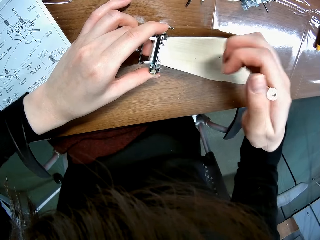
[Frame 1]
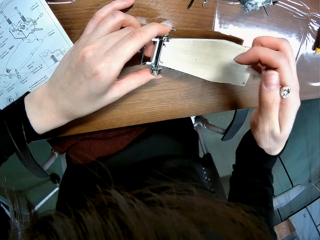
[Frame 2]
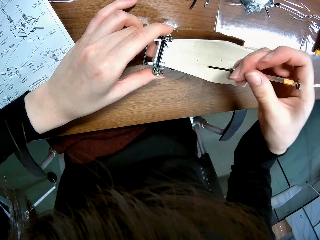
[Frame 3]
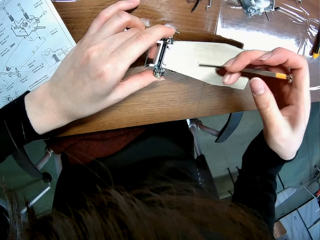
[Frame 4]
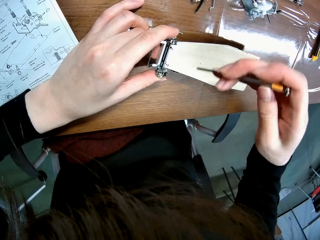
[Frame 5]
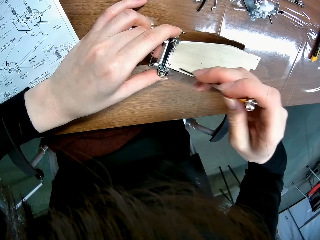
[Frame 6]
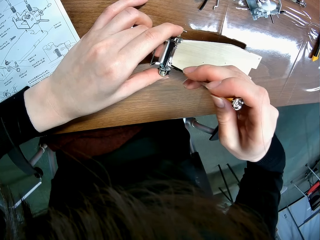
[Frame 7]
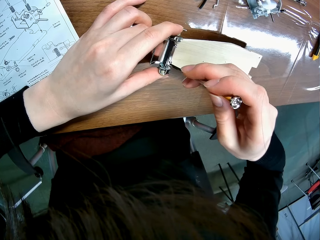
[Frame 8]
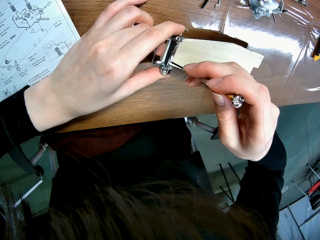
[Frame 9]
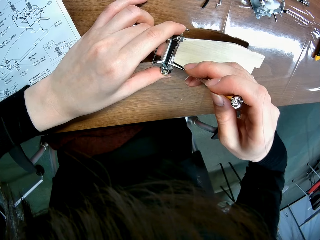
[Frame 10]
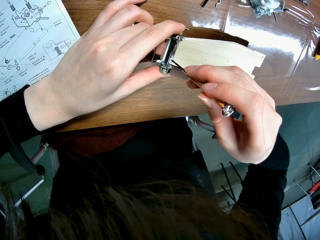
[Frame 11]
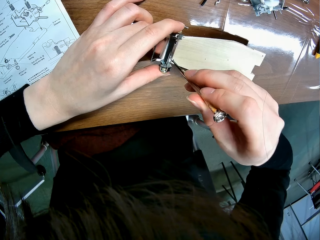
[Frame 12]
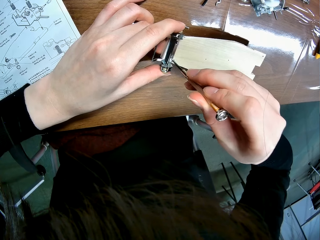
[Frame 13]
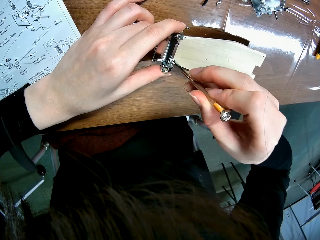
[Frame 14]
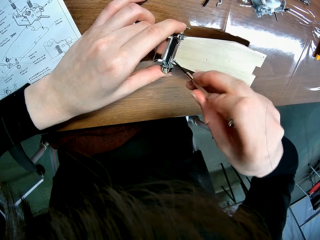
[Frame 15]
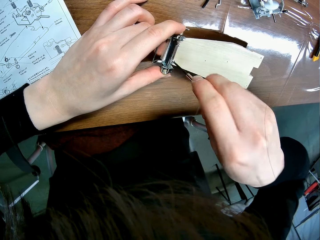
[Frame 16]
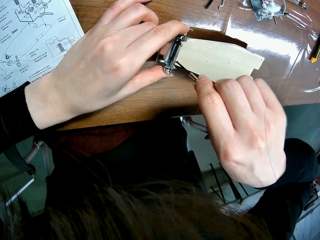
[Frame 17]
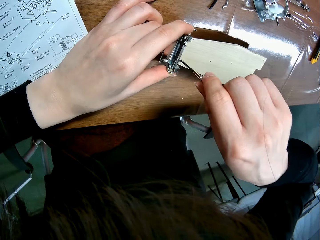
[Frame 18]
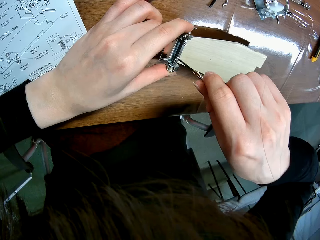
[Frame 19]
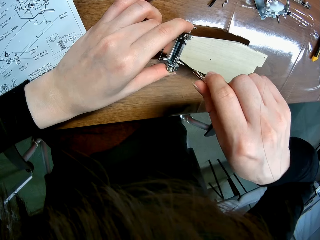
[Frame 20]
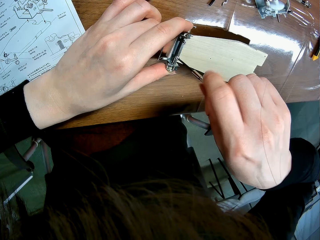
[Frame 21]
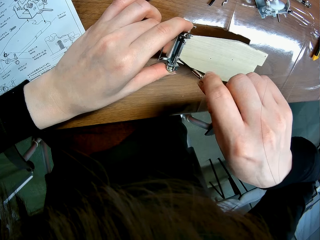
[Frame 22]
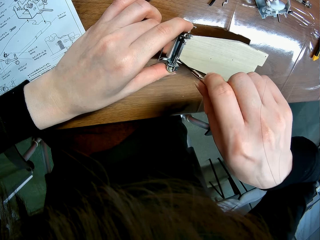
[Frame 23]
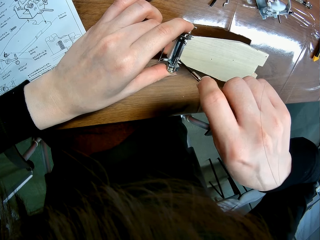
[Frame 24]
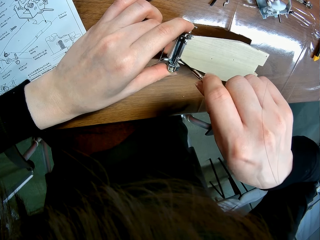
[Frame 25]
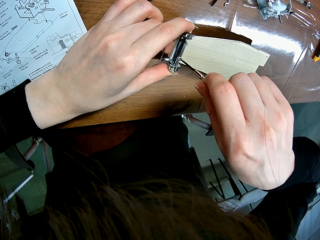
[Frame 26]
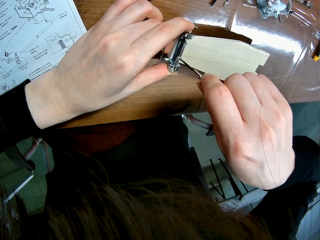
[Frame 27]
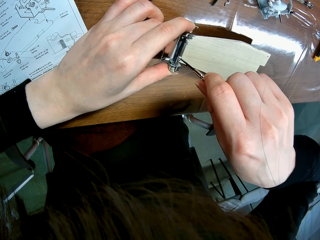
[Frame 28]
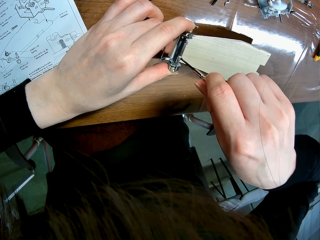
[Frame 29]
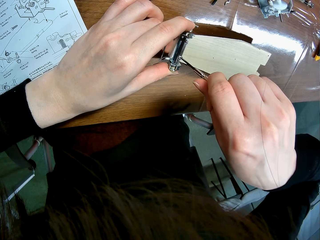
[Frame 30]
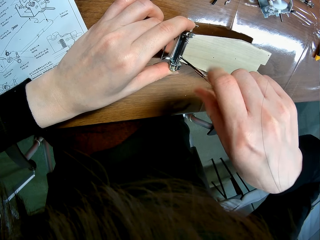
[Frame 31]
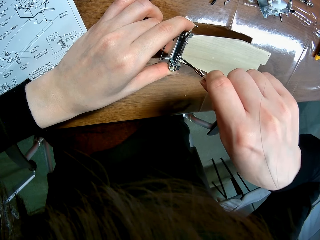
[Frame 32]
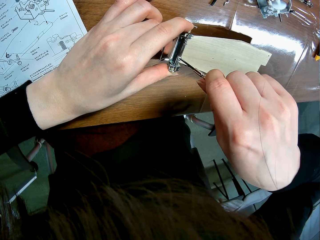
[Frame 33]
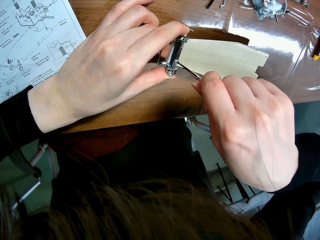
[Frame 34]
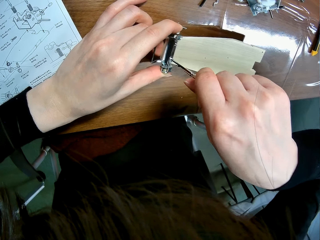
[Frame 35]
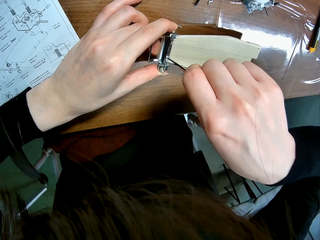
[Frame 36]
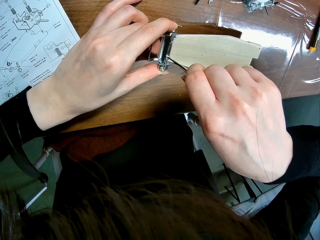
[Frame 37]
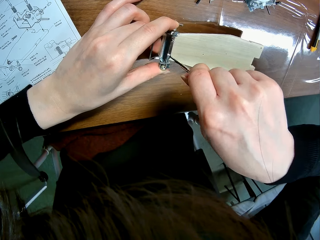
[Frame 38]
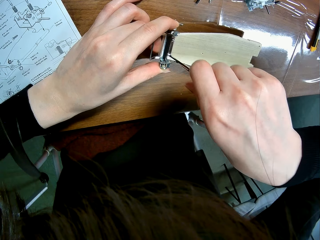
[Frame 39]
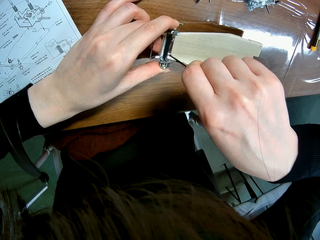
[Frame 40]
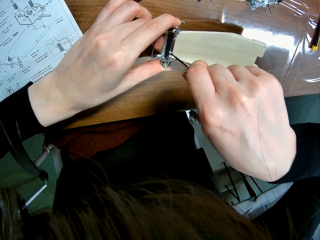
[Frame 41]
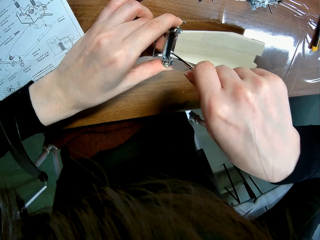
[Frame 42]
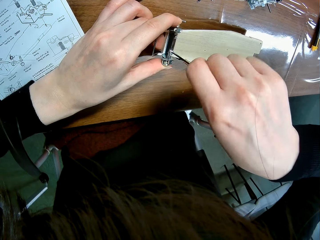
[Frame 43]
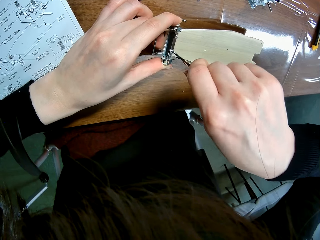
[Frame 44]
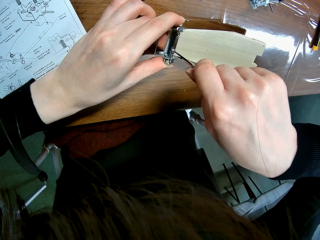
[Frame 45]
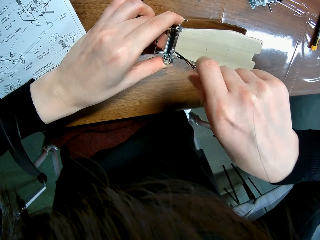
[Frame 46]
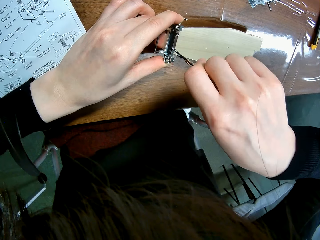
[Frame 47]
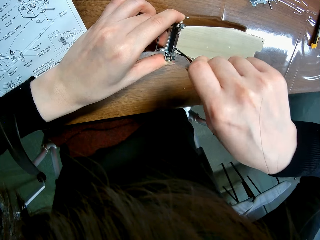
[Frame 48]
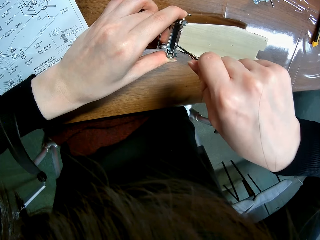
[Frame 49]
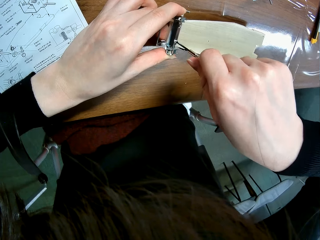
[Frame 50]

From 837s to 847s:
The camera wearer screws the piece to the sheet of the wooden mechanical model with the screwdriver.

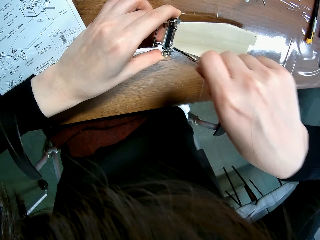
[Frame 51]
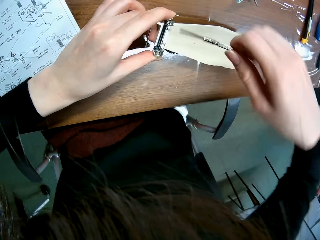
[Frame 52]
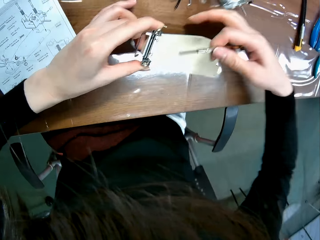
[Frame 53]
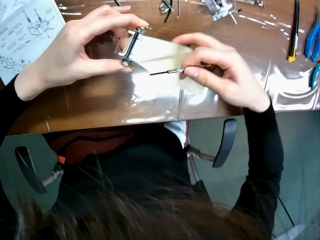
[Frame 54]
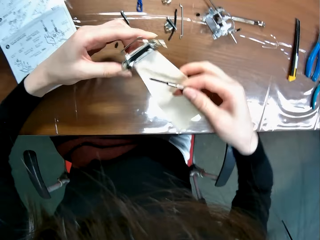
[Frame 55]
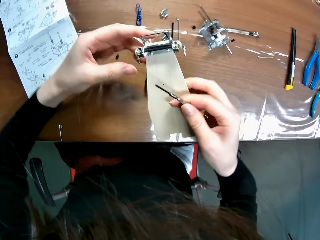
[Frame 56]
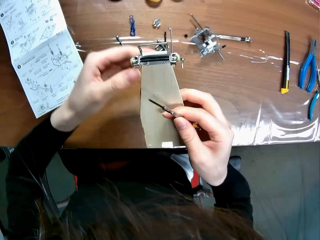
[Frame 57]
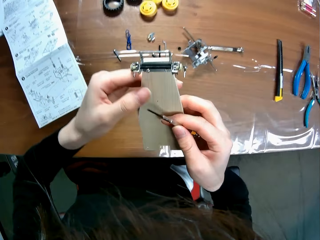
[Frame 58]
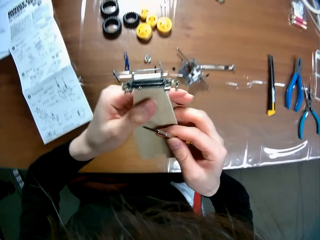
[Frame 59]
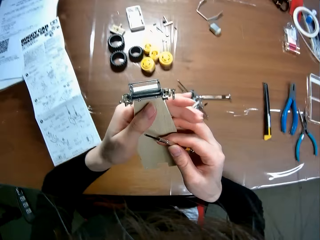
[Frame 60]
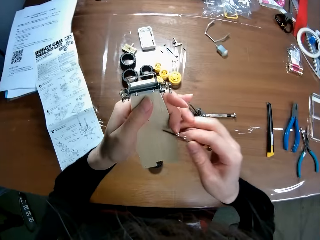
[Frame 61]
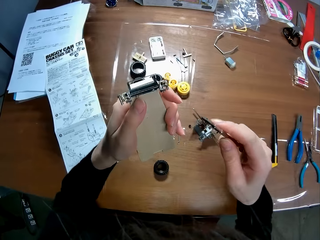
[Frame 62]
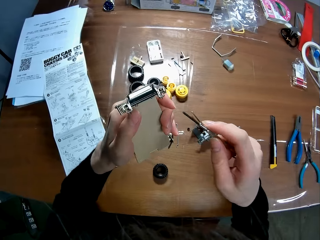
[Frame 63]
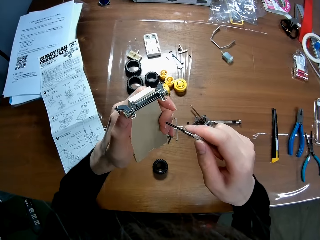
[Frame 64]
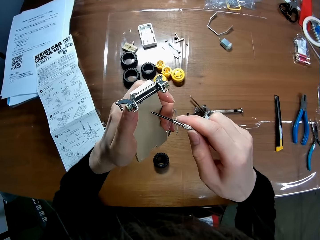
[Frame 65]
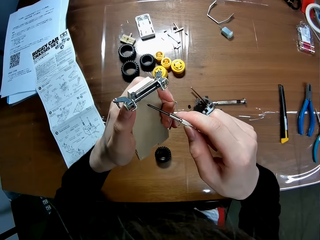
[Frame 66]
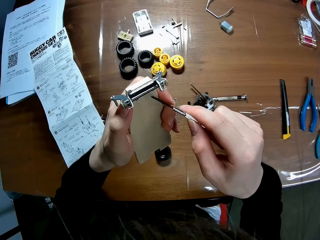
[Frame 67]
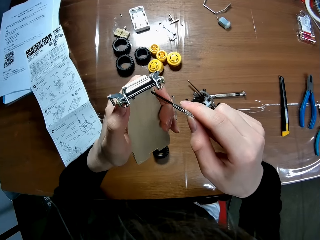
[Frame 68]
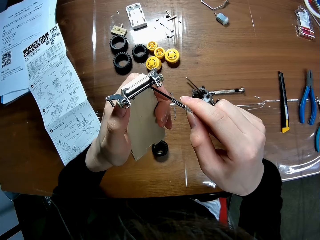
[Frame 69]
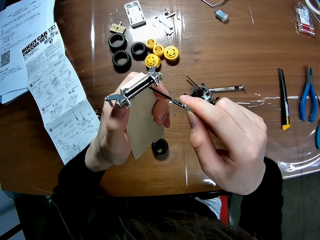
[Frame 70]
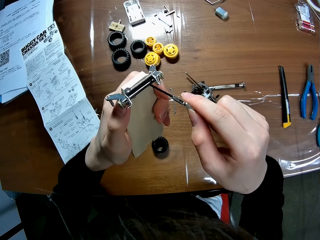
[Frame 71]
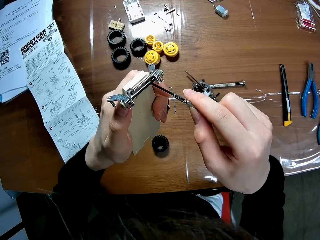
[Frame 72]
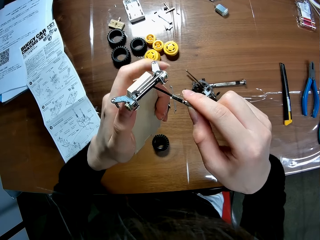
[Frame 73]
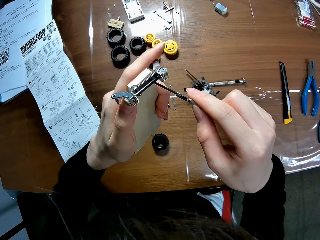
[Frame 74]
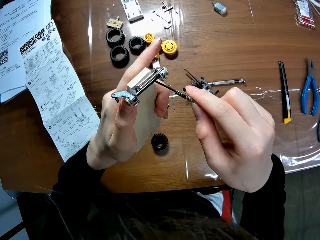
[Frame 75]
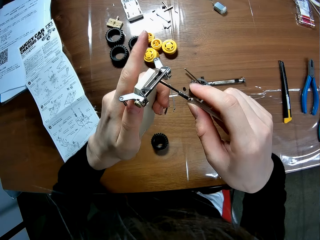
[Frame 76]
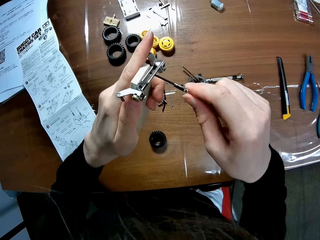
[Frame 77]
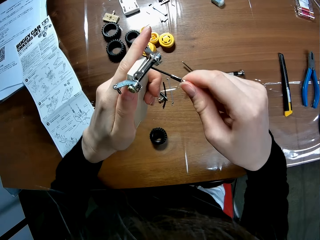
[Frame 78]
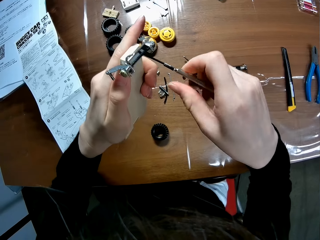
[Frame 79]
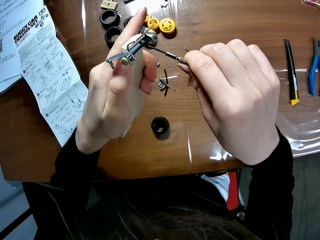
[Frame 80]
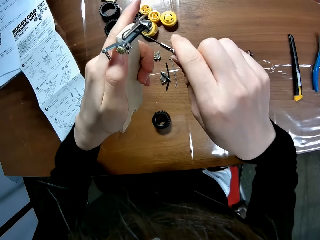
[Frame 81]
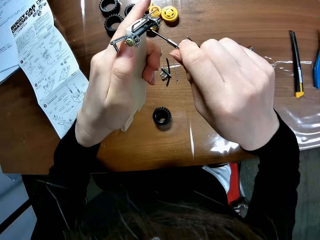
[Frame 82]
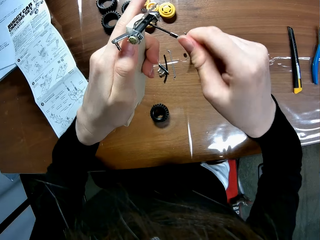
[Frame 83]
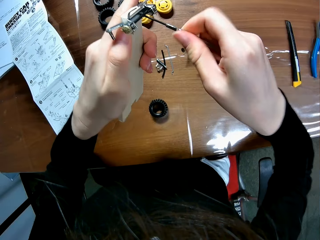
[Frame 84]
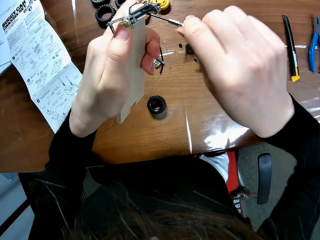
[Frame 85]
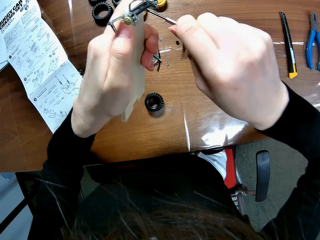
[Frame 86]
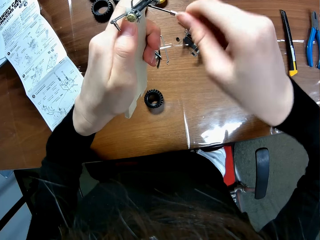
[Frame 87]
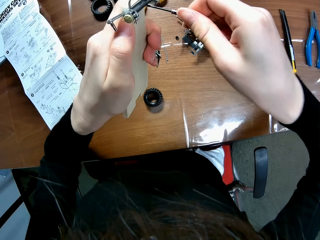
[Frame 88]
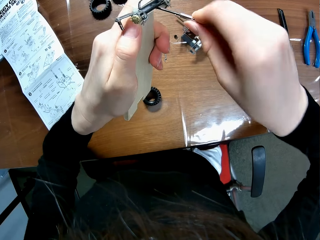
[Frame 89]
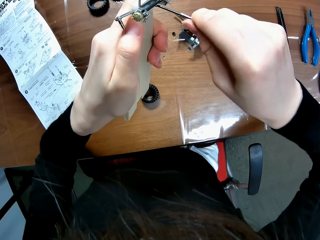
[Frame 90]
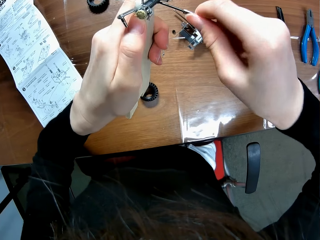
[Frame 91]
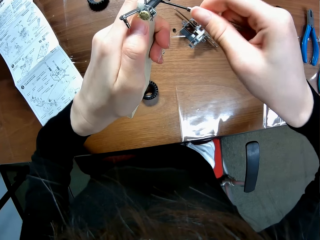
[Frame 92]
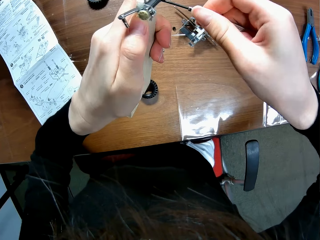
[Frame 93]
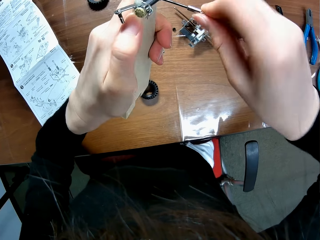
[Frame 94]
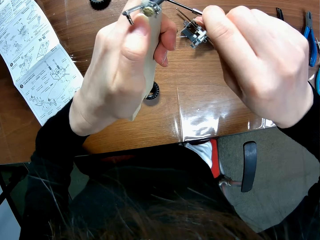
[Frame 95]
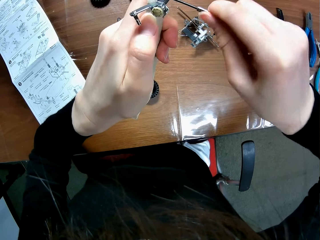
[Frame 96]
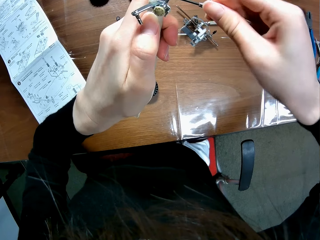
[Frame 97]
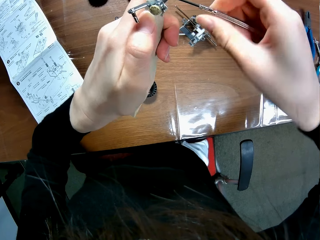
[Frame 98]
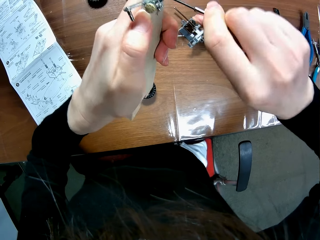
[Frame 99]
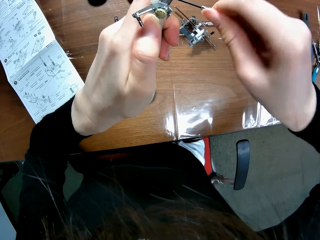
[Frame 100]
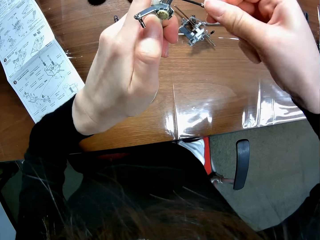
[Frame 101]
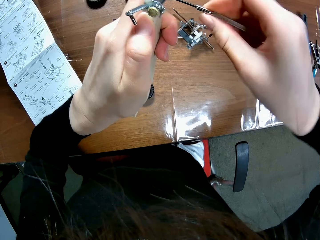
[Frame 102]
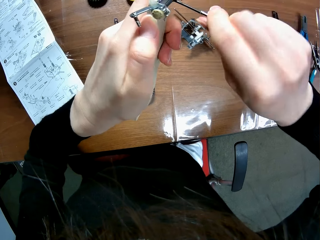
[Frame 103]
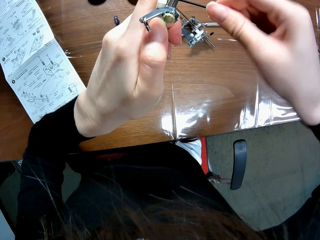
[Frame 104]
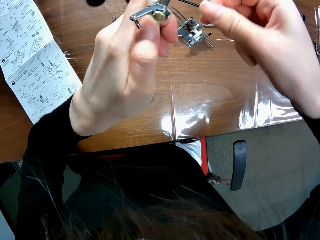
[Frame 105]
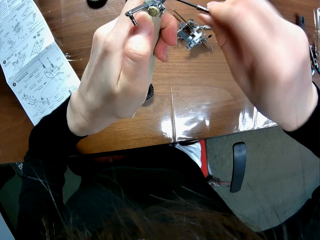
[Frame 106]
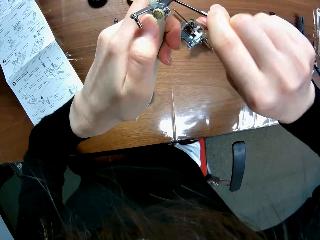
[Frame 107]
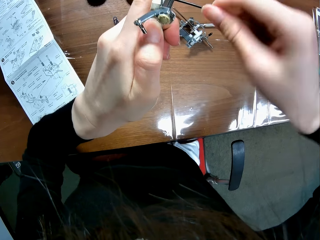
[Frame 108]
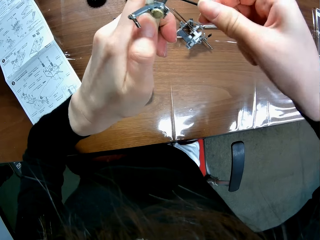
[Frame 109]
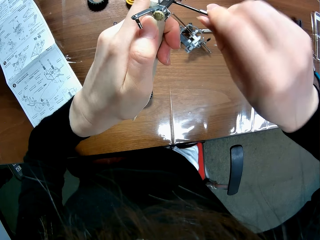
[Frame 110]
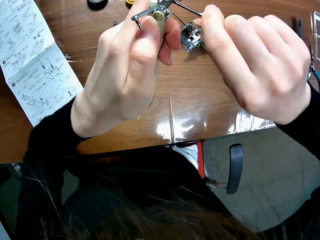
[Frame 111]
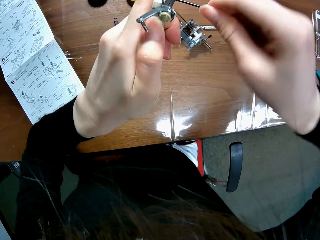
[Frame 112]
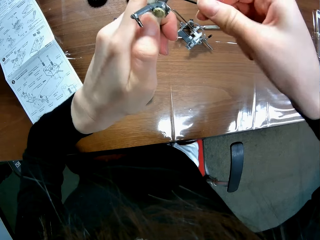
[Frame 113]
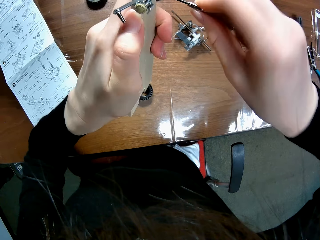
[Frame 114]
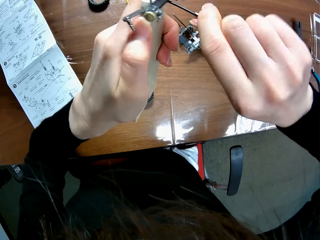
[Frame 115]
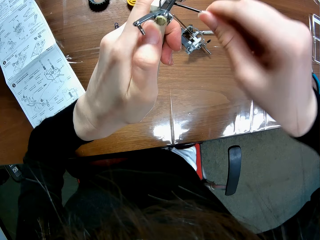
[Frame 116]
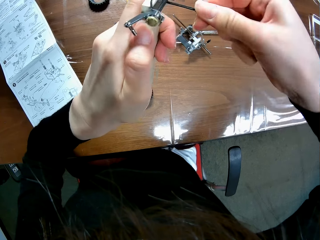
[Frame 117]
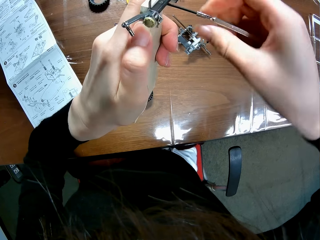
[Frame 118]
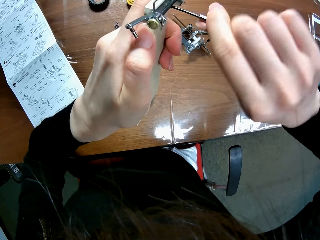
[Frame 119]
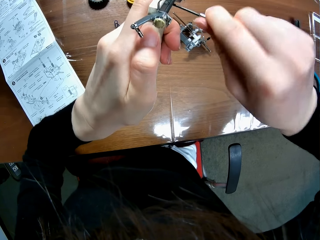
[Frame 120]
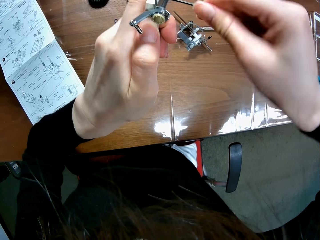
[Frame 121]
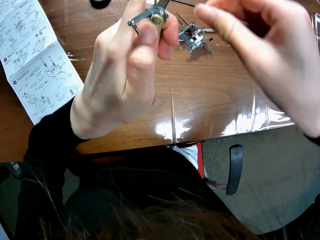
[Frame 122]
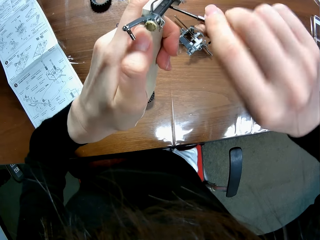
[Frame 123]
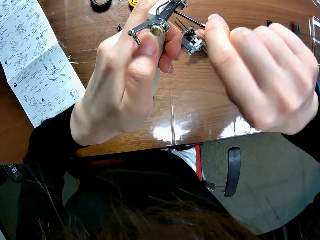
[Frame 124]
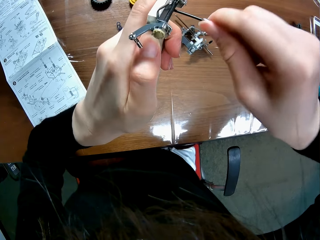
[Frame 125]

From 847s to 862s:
The camera wearer holds the undercarriage. He lifts the wooden mechanical model sheet from the table with his hands. He screws the piece to the sheet of the wooden mechanical model with the screwdriver.
